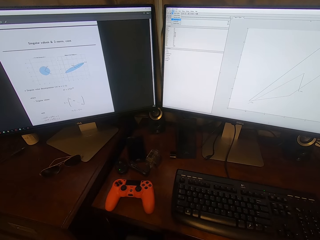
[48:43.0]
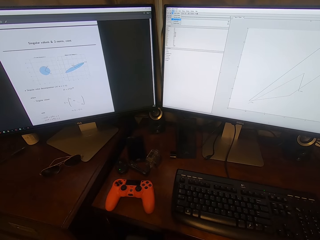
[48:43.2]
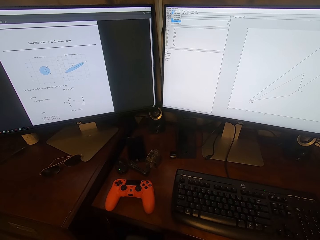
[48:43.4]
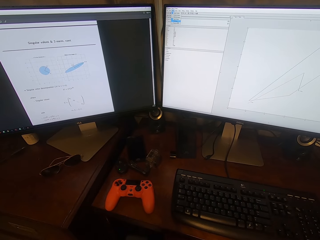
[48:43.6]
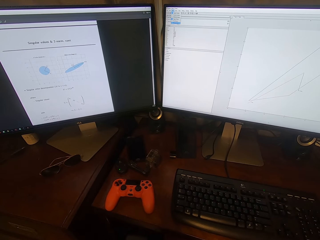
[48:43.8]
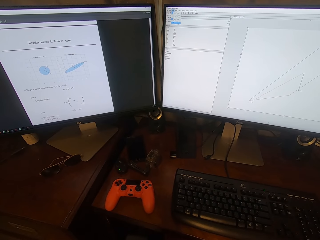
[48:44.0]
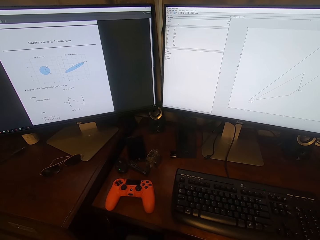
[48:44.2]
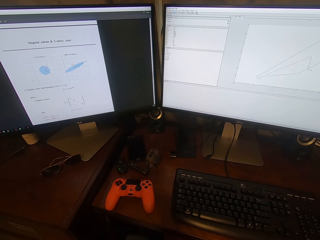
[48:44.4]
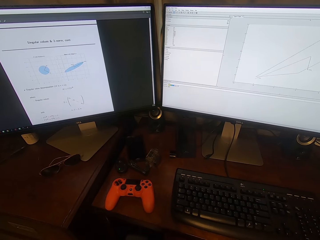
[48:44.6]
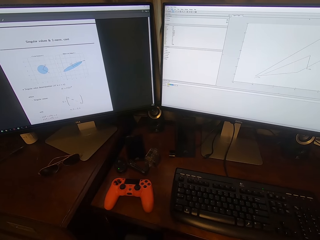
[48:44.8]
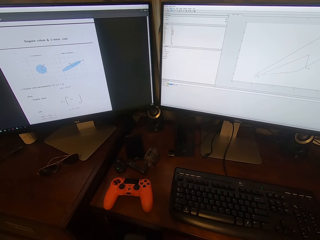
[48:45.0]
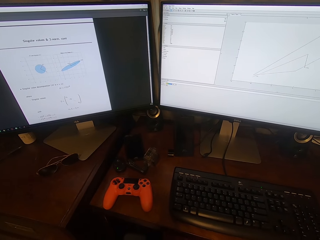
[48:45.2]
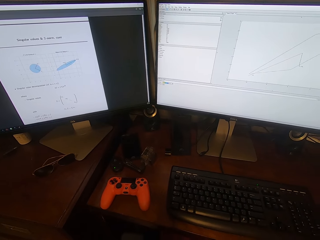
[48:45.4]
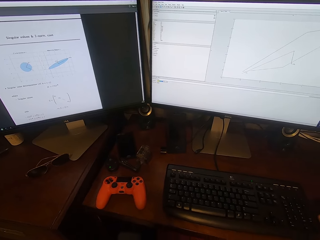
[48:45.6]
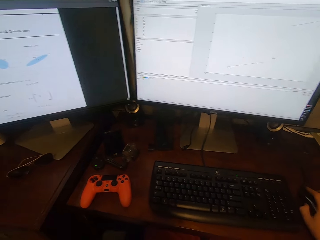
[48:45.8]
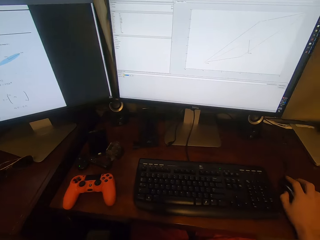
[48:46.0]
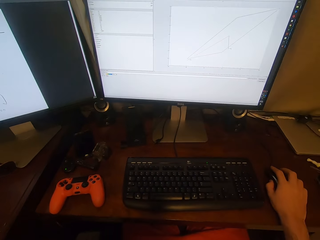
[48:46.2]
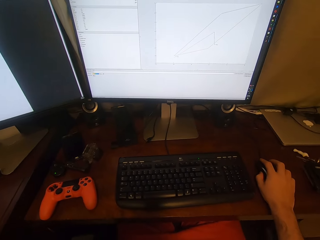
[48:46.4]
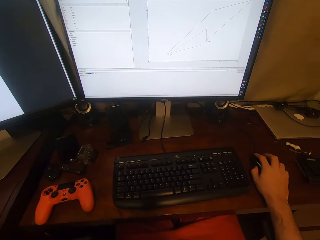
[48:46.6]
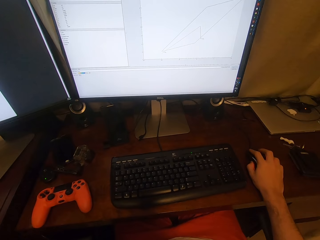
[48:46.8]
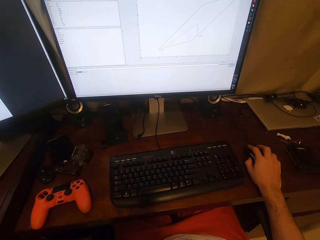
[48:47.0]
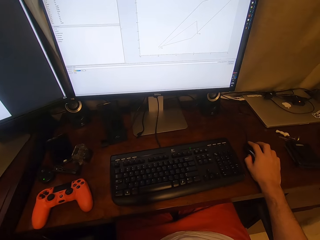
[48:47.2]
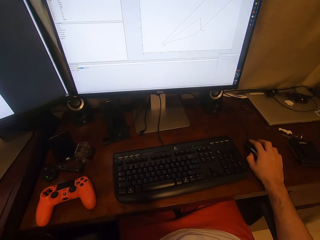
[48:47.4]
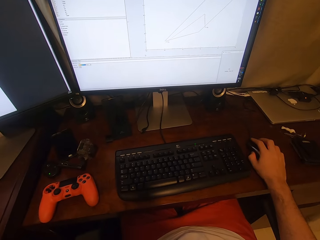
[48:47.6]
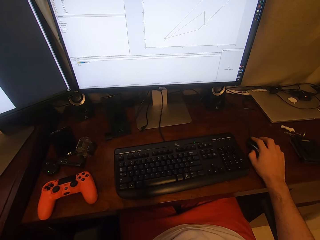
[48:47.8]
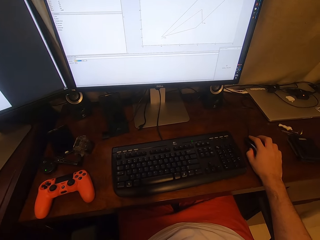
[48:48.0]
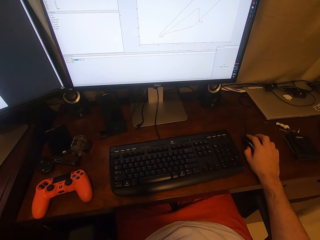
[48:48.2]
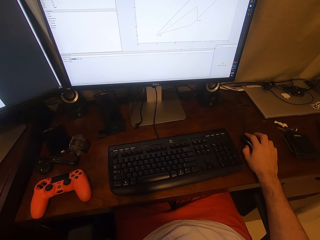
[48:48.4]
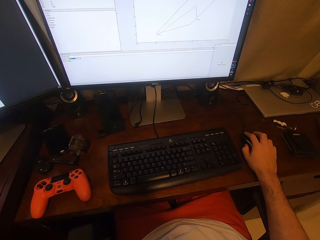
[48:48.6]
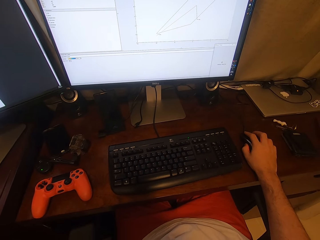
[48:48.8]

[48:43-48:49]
The camera wearer browses a computer.

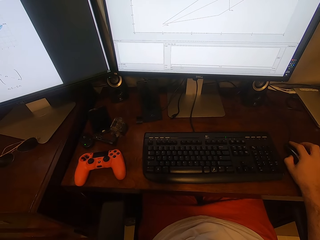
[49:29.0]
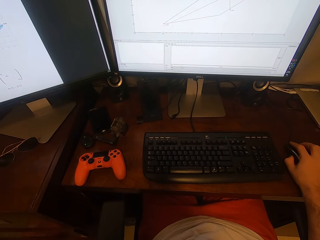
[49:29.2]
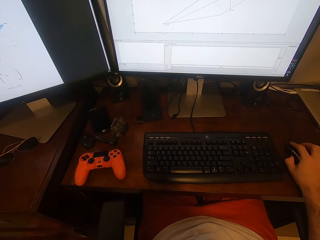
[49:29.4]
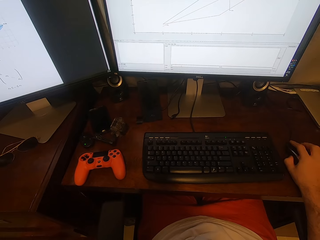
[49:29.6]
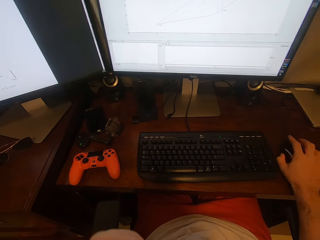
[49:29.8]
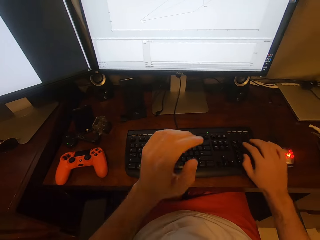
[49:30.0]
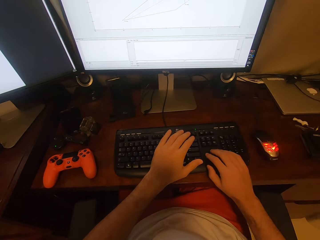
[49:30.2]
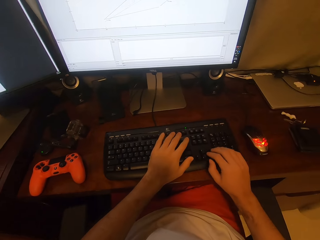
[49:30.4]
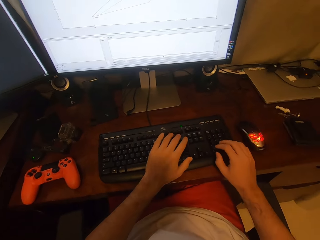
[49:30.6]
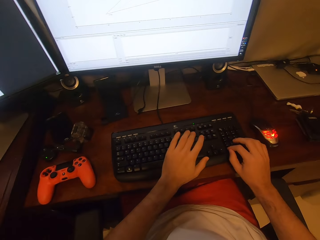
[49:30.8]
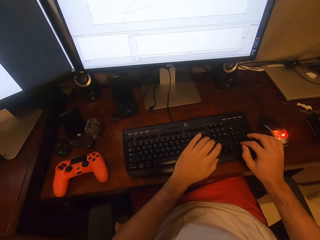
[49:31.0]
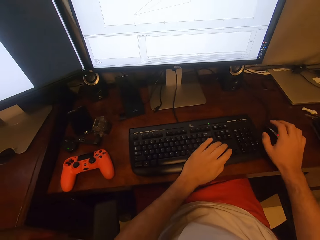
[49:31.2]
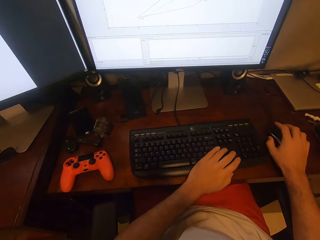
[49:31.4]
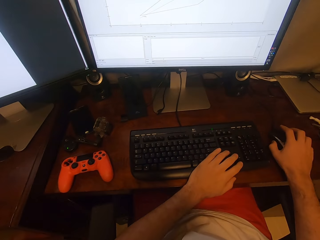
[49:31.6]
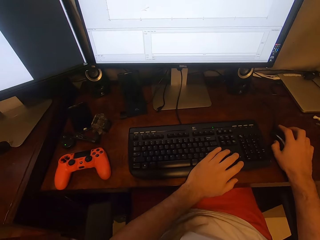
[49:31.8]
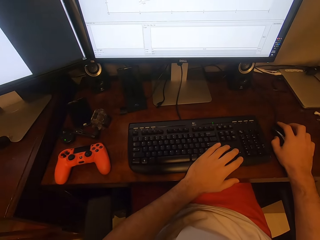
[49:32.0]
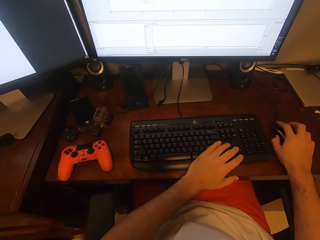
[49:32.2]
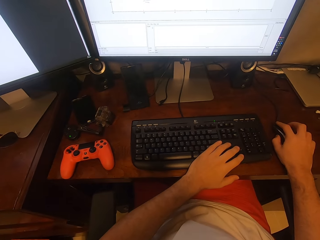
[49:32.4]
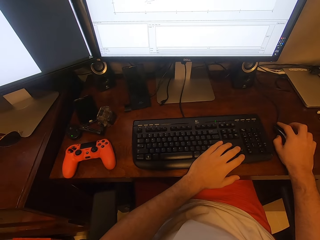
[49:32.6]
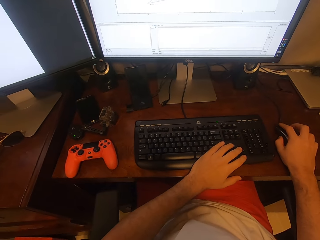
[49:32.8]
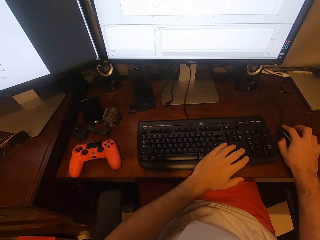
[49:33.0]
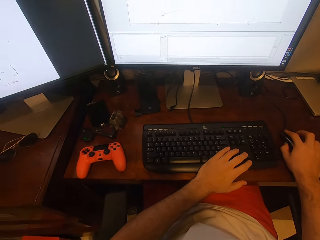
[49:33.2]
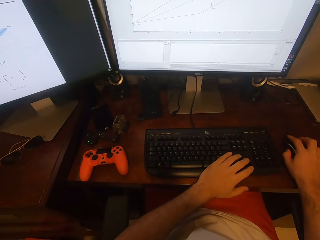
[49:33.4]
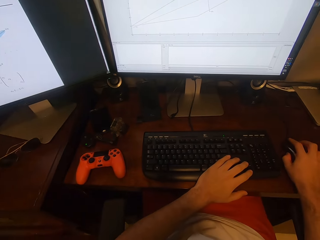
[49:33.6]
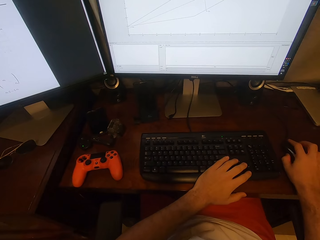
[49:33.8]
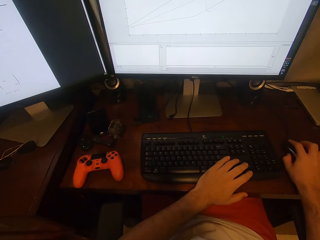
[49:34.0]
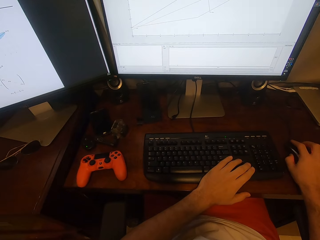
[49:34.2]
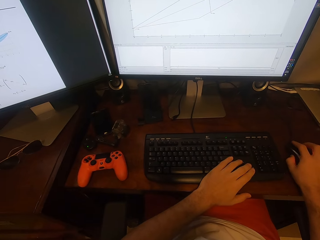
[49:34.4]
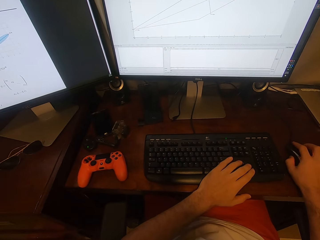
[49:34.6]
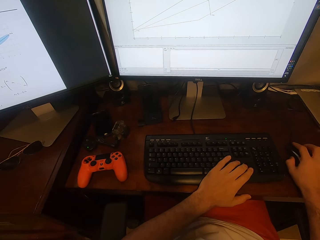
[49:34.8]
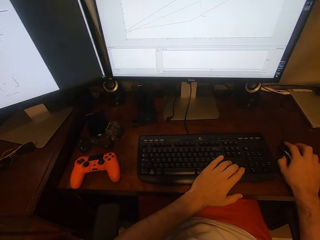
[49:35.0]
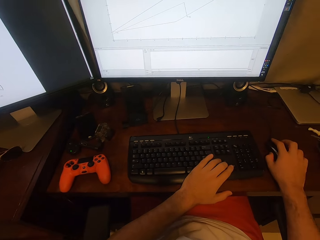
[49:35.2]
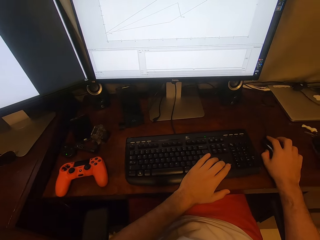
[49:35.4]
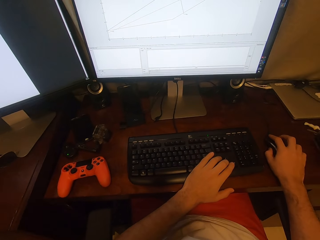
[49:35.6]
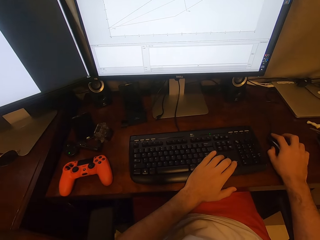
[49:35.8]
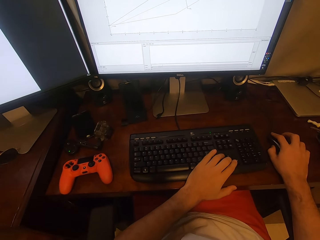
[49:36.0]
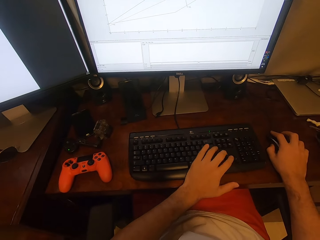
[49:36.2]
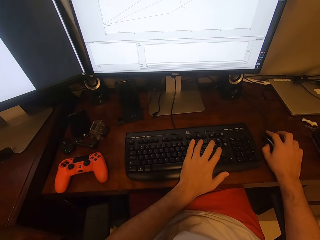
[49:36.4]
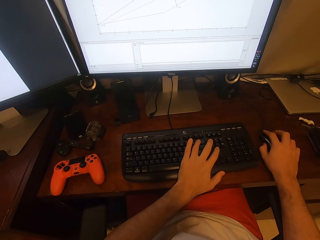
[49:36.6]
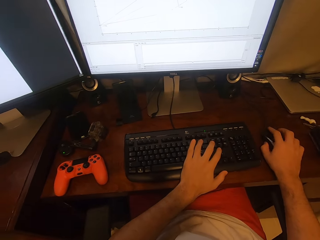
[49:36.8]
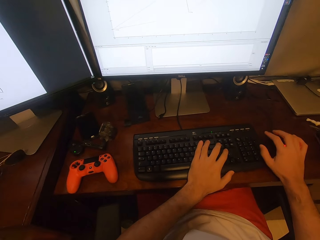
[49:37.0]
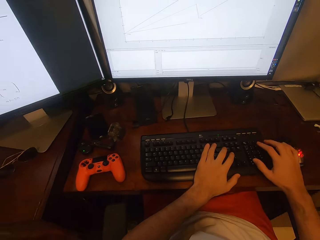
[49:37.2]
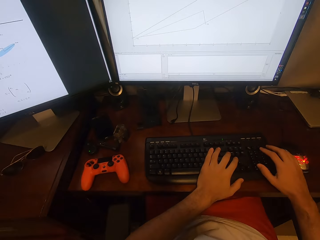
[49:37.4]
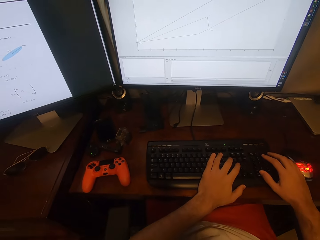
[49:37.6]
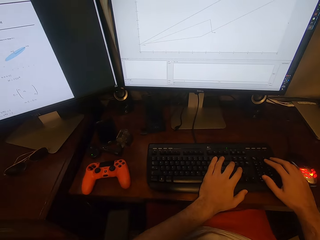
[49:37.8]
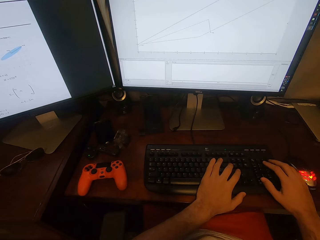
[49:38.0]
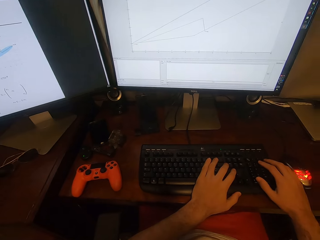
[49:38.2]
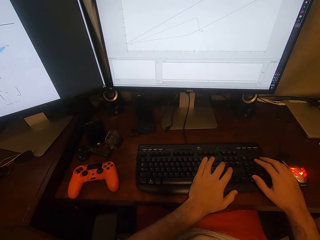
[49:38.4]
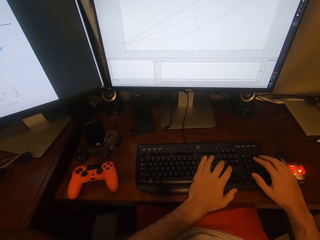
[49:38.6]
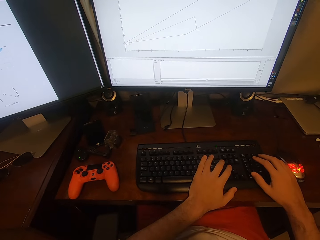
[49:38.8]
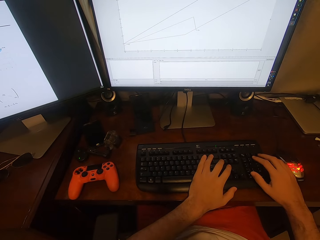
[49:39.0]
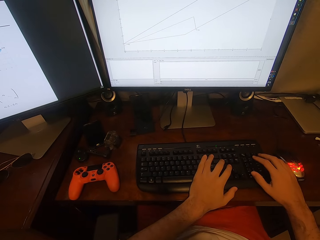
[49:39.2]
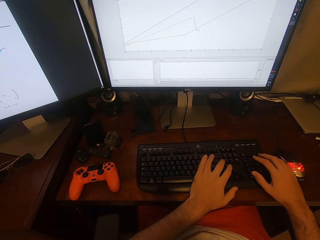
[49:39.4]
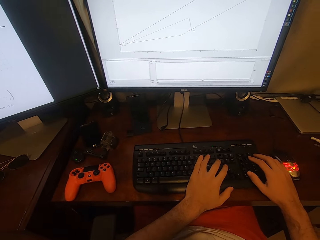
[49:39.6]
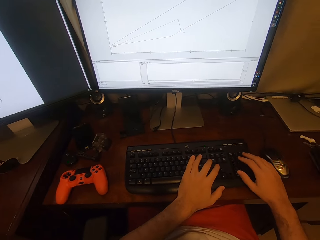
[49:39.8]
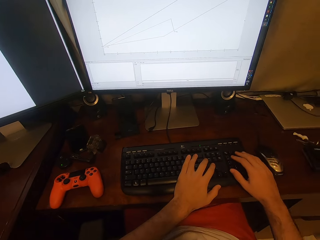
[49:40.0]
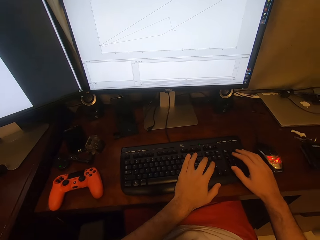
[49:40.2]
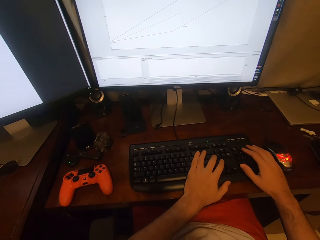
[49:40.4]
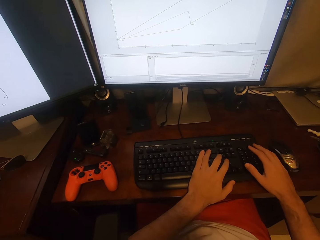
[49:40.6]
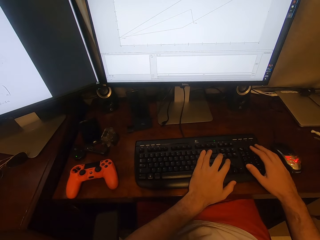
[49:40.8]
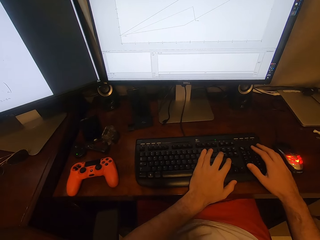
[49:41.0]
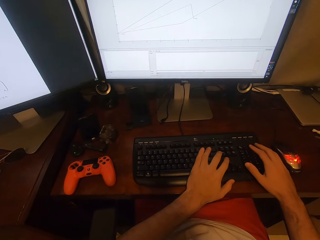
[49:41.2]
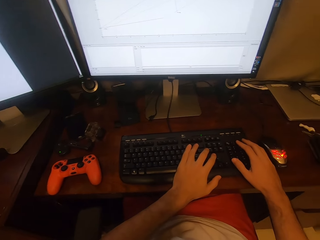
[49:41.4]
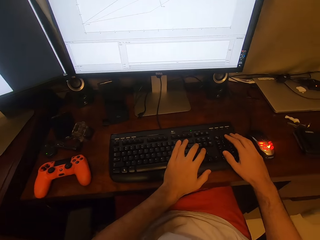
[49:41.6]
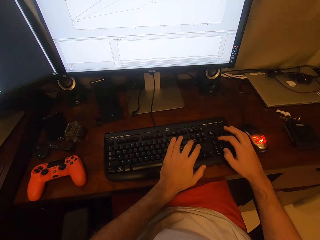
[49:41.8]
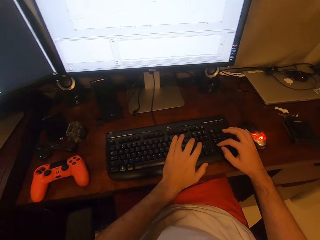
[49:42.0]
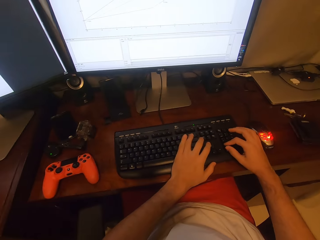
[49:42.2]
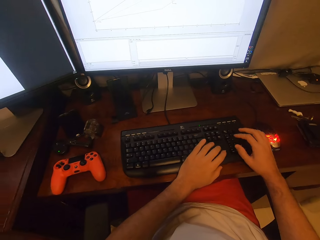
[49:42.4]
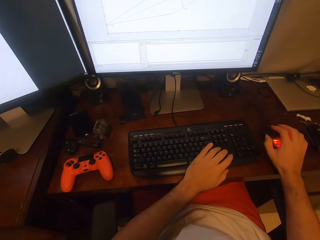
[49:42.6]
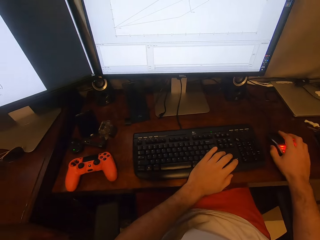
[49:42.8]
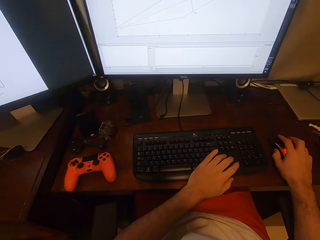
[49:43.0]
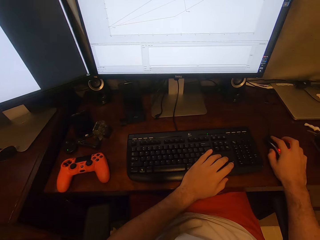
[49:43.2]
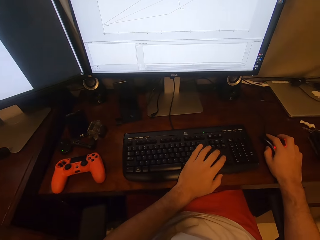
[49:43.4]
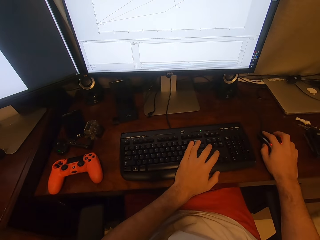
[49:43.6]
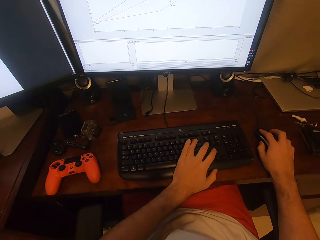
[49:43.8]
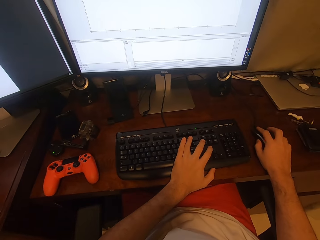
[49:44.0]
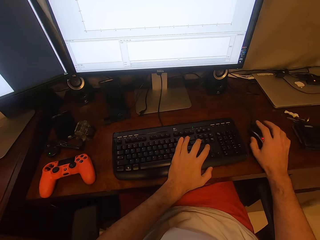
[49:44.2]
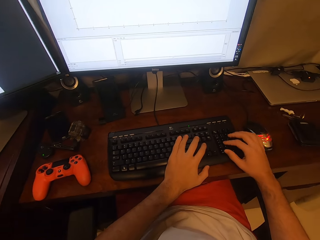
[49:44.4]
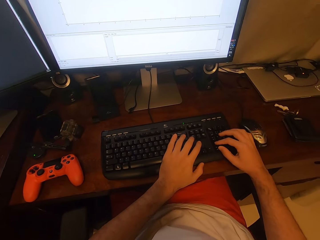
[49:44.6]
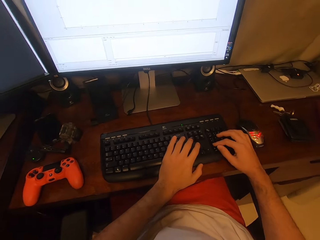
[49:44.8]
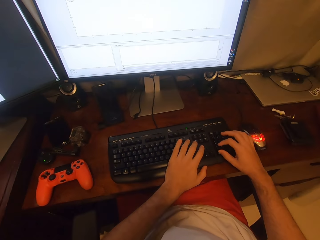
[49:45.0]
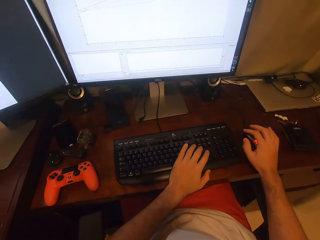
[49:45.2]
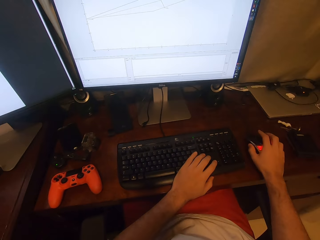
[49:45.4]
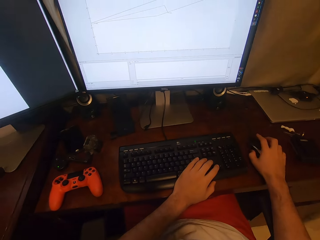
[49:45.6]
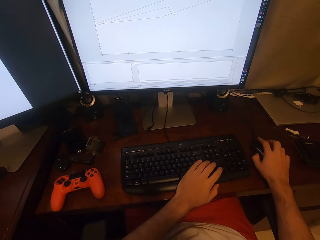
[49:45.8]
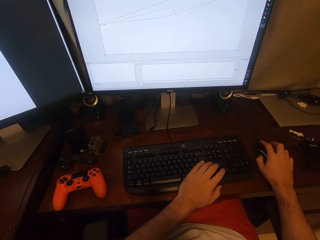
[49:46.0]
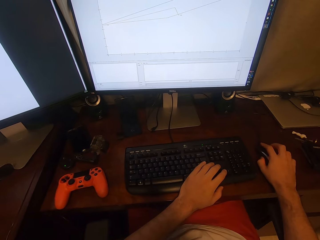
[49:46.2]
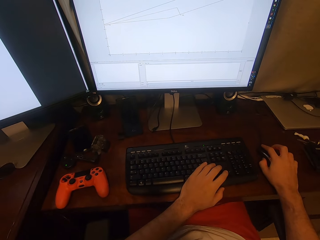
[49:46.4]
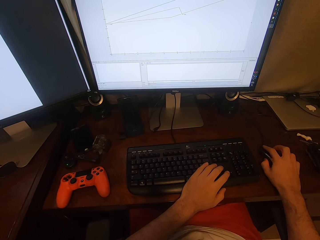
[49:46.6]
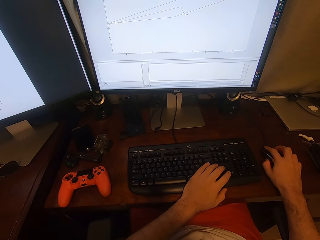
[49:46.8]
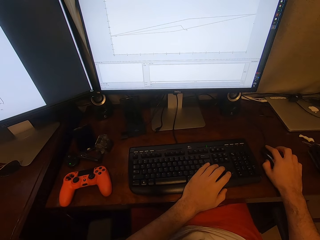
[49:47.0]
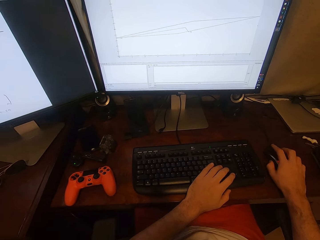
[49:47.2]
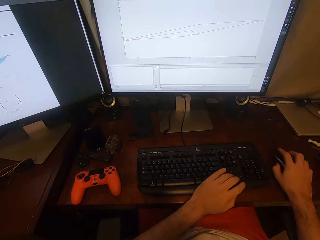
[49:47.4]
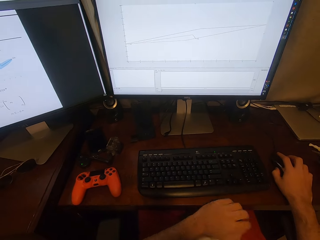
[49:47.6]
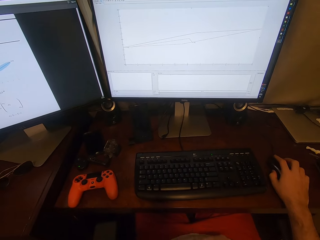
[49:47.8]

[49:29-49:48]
The camera wearer types a keyboard. They click a mouse. They type the keyboard. They click on the mouse.
